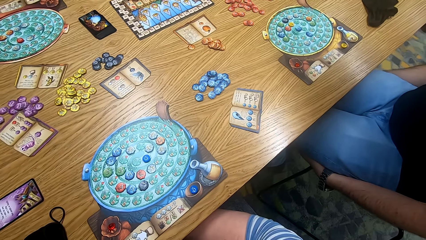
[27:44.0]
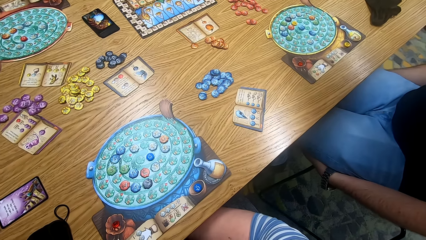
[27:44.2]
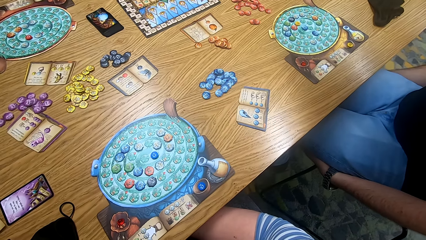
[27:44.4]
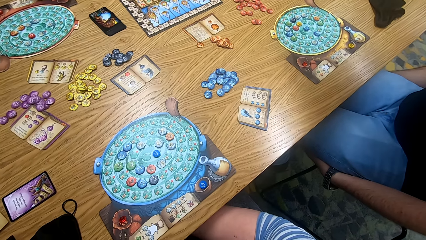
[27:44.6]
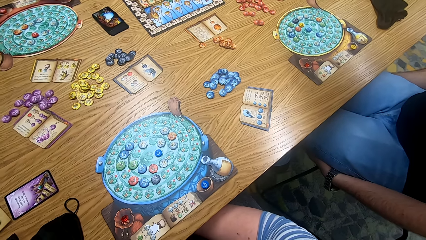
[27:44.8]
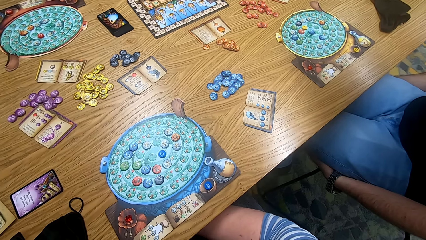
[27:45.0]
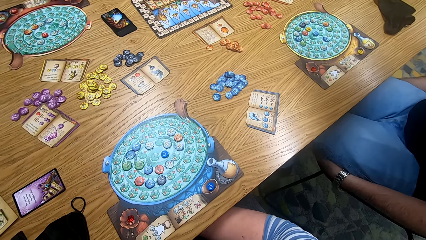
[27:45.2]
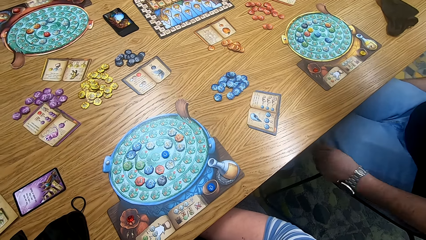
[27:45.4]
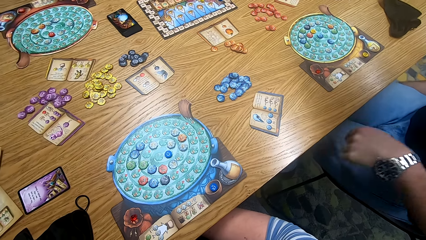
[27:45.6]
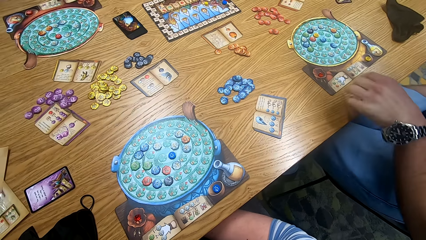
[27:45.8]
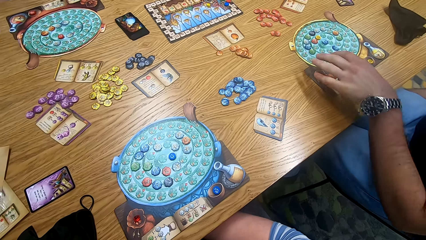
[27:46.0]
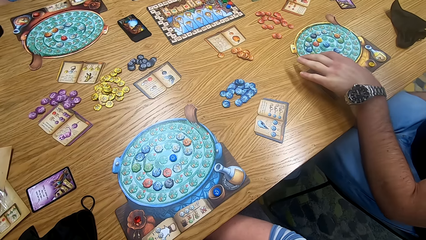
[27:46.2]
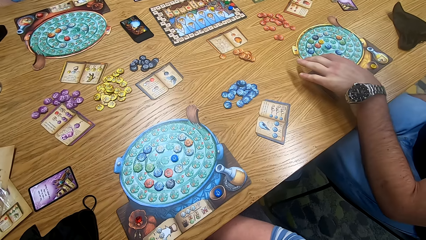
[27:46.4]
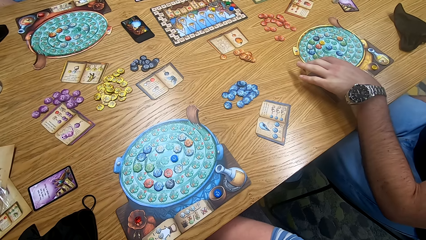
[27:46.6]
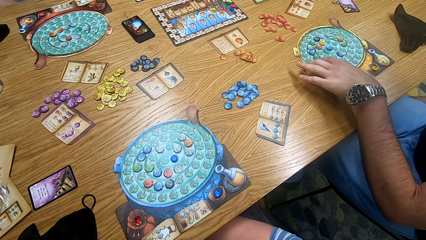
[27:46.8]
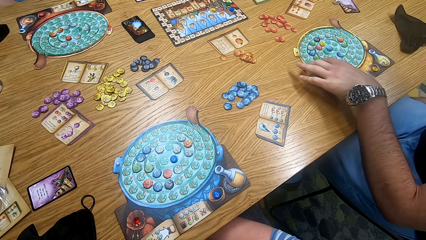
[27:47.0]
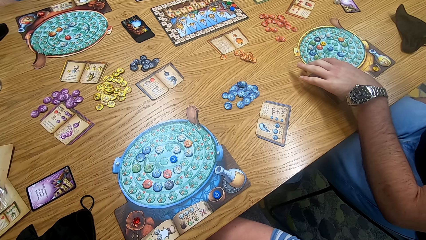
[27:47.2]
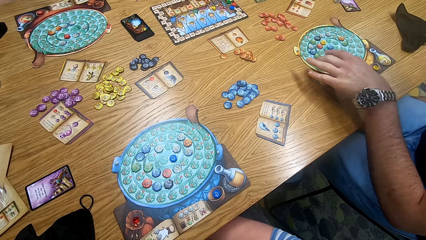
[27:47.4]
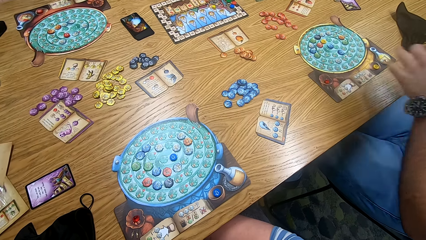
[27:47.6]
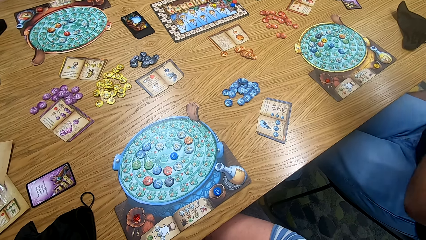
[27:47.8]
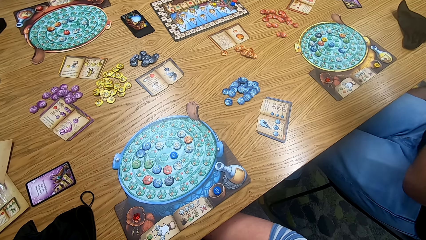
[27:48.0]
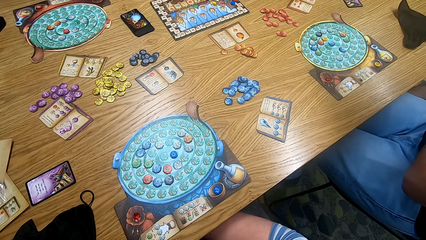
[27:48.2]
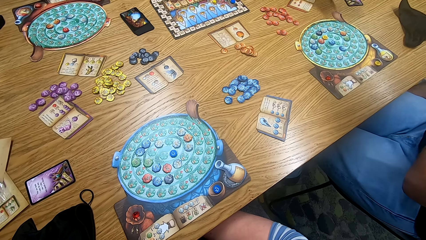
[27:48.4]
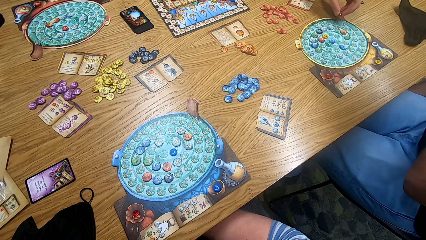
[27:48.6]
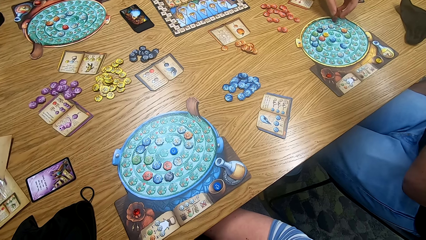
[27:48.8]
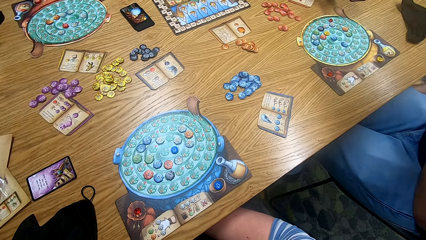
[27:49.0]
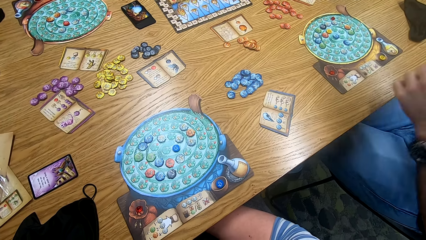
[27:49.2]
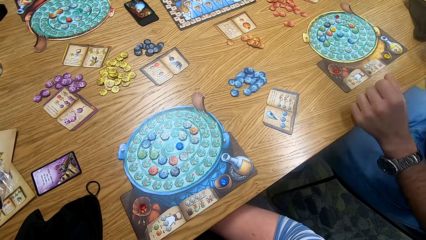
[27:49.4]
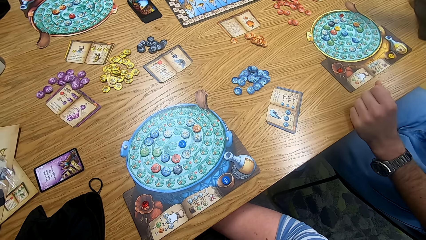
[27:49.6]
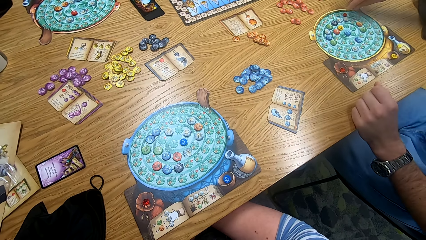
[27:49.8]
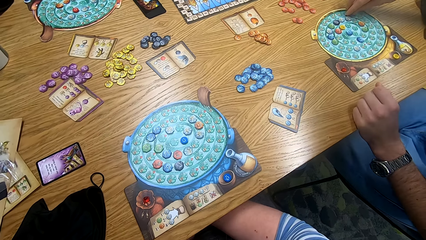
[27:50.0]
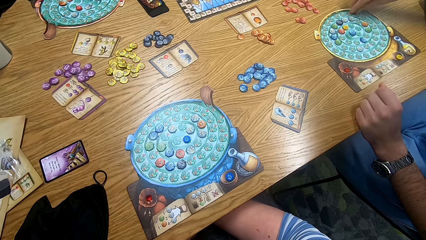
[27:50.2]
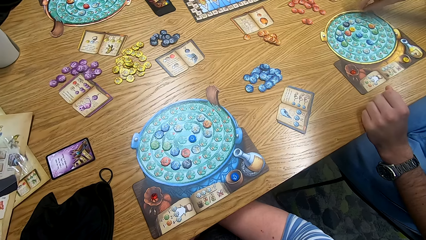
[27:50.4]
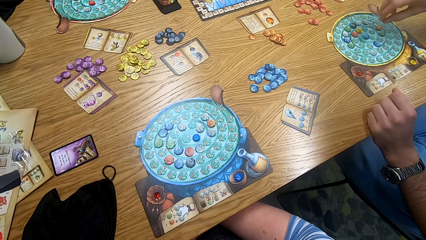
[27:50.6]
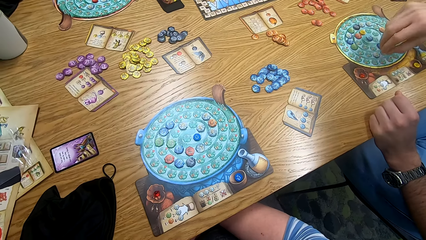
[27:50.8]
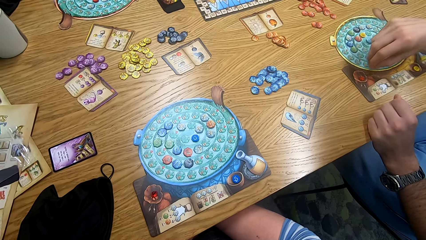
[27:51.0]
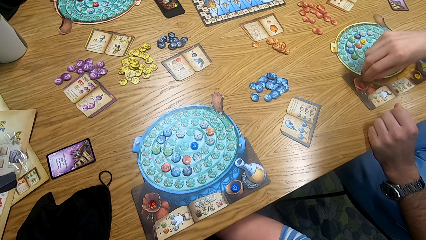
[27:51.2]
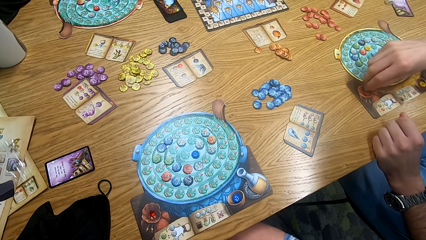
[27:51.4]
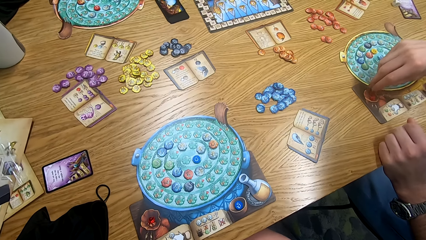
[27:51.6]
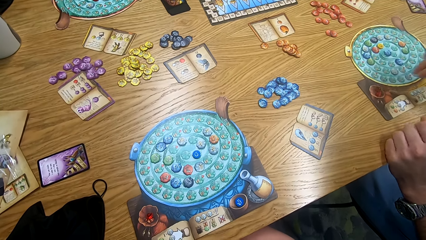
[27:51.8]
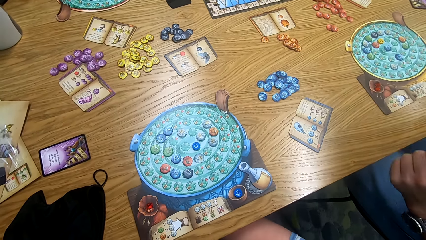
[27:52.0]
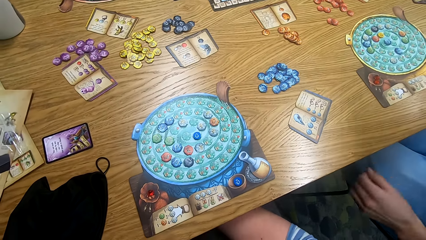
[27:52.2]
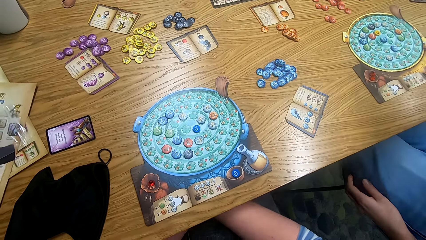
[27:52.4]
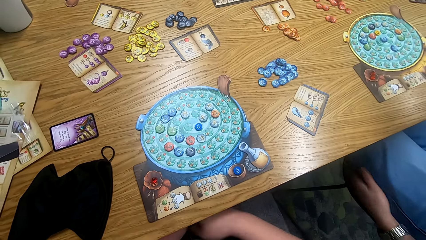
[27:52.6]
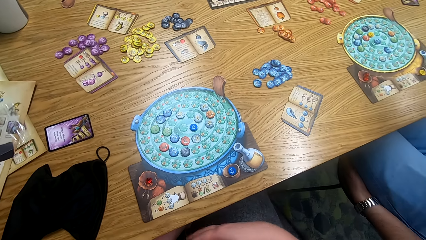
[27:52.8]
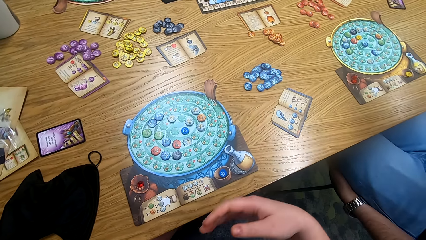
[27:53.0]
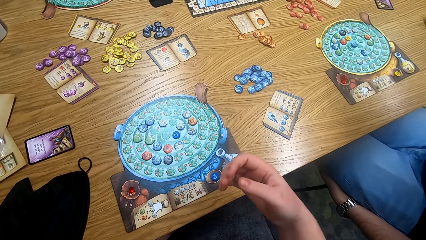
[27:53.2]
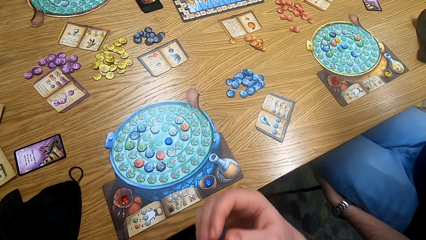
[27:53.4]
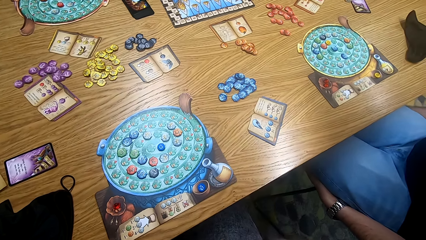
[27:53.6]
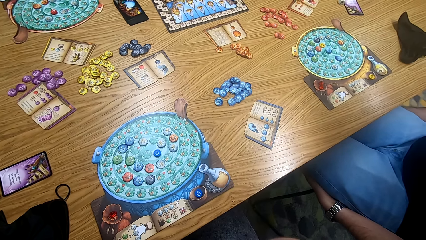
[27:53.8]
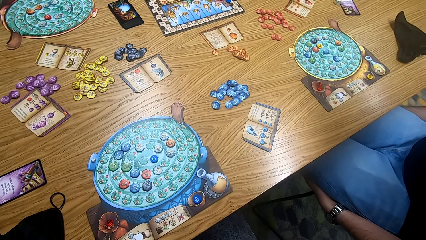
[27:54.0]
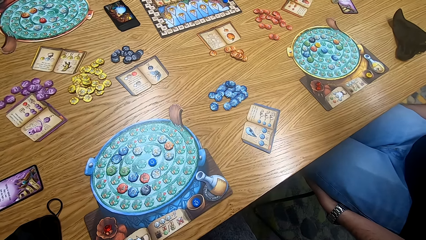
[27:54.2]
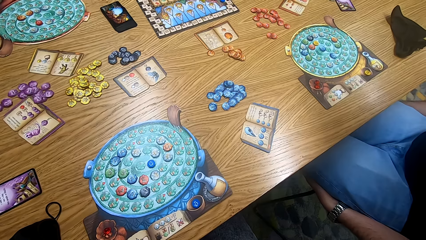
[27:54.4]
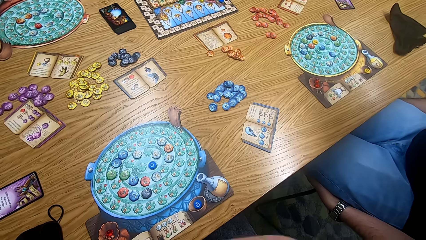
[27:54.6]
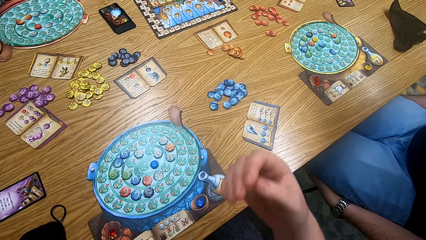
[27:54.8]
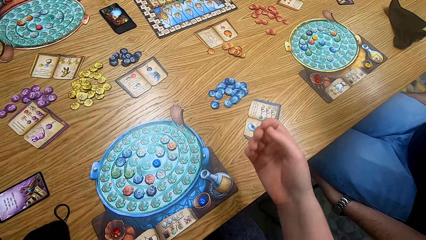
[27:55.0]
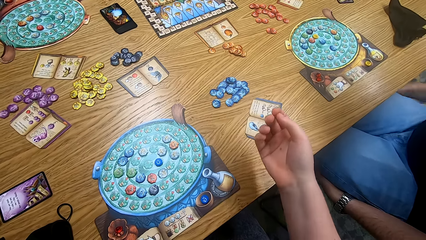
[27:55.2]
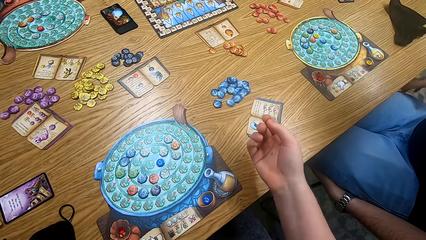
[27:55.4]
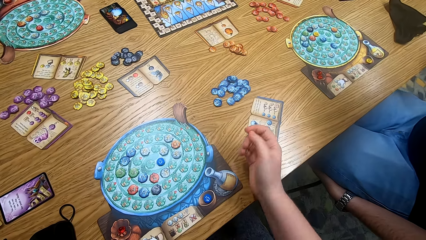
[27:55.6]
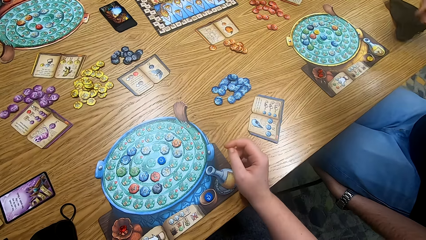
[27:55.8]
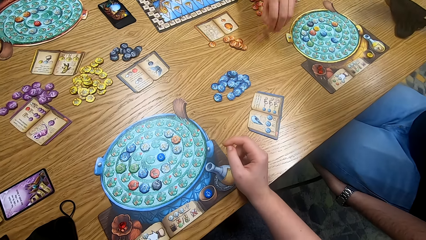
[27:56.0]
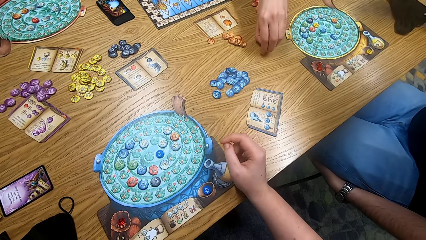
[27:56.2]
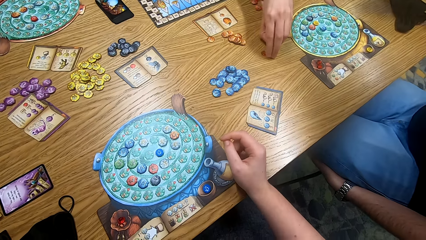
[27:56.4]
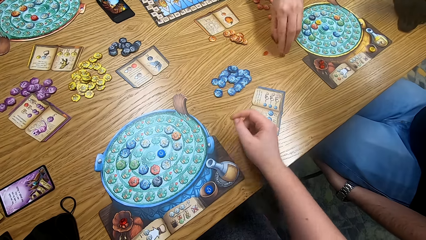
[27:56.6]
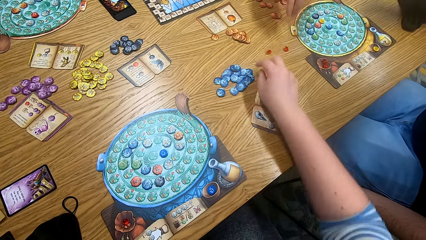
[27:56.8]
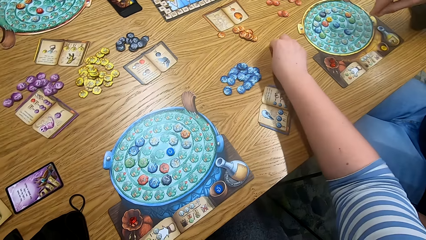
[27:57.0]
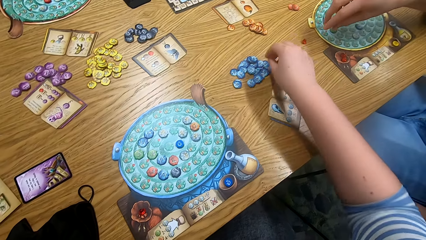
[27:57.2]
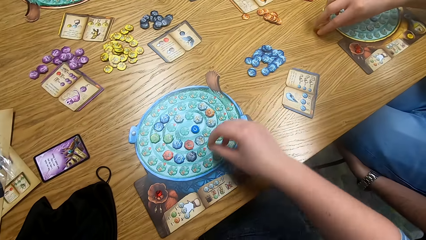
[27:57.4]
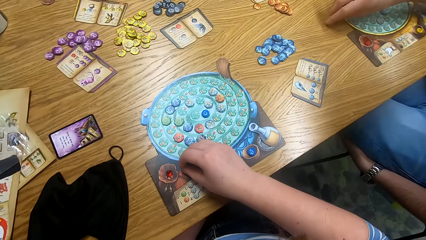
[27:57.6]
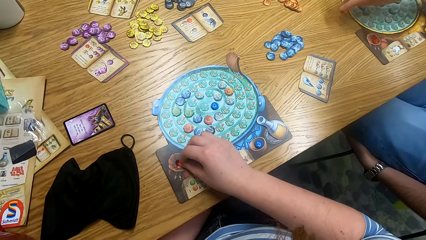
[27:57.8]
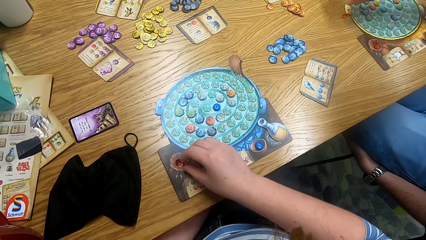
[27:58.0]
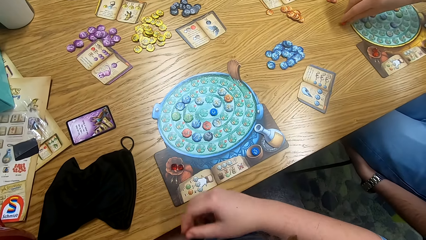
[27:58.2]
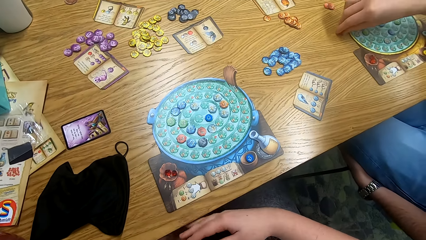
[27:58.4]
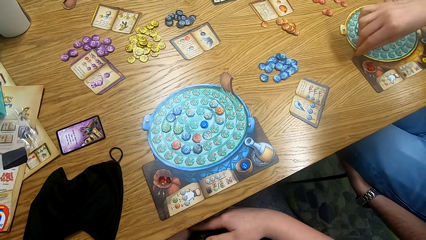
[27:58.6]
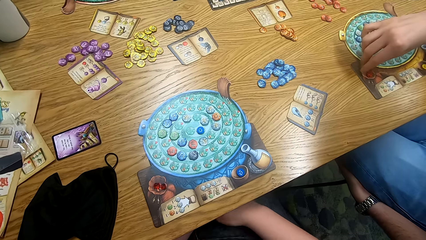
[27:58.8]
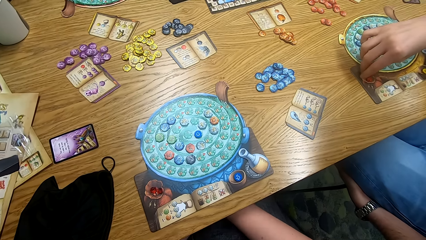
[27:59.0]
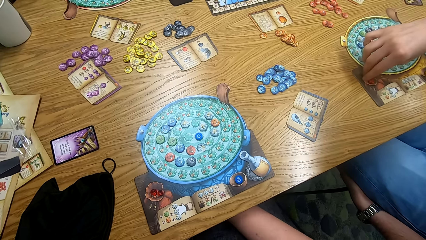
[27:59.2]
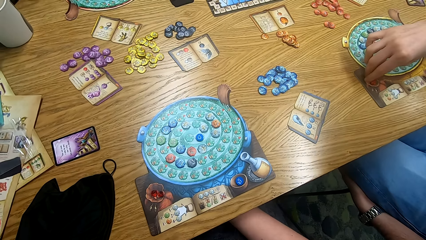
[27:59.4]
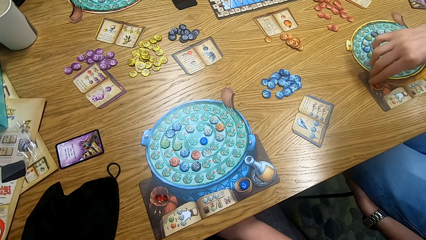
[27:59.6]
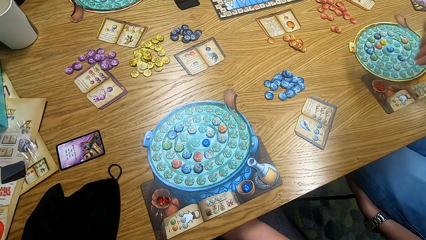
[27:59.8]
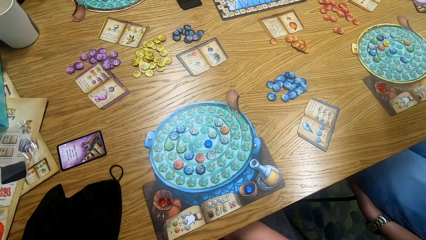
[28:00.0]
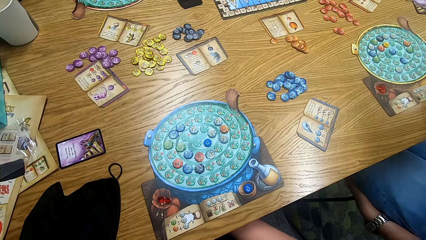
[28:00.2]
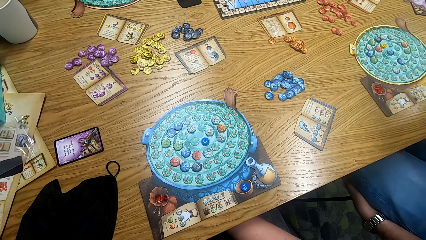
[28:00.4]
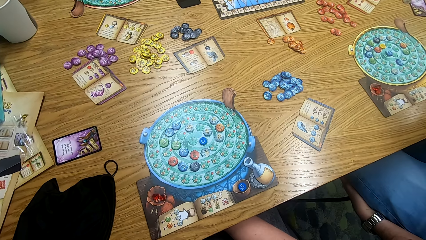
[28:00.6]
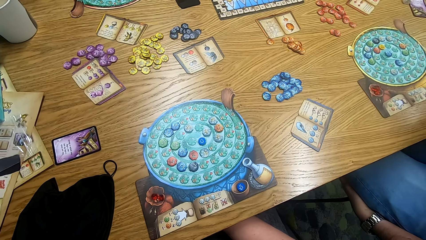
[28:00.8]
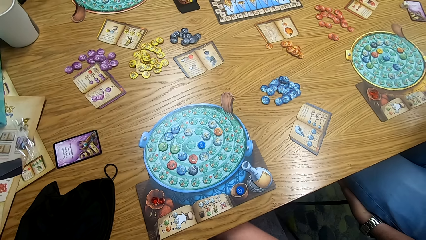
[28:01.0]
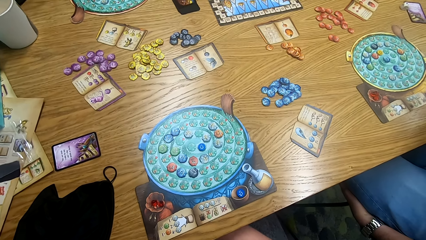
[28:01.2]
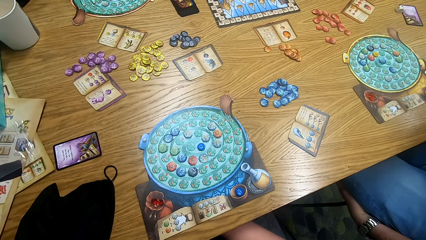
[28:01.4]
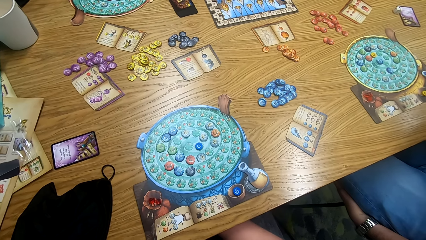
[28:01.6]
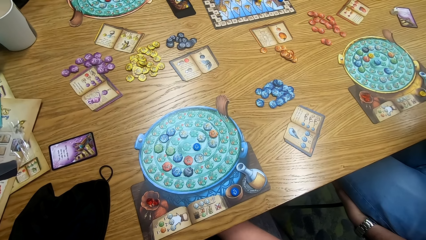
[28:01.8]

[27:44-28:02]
A man plays the game. The camera wearer looks around. Another man plays the game. The first man plays the game. The first man picks a tile from the game board and puts the tile on the table. The camera wearer moves hands. They look around. The first man moves hands. The camera wearer moves hands. They rest a hand on the table. The other man plays the game. The camera wearer picks a tile from the table. They play the game. The first man plays the game. The camera wearer puts the tile on the game board. They look around.
